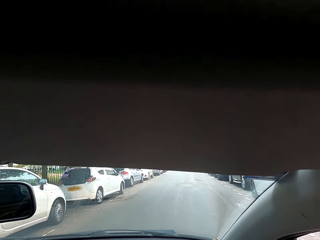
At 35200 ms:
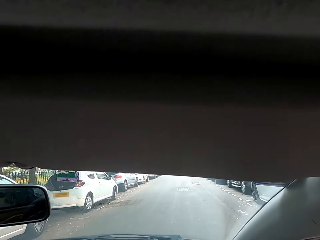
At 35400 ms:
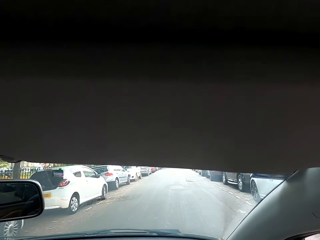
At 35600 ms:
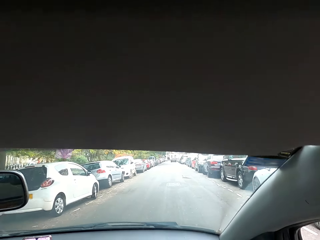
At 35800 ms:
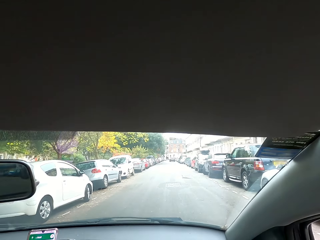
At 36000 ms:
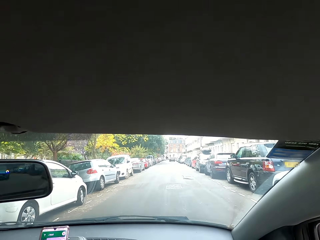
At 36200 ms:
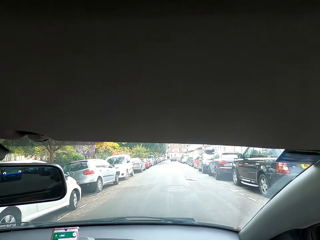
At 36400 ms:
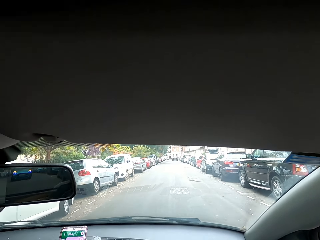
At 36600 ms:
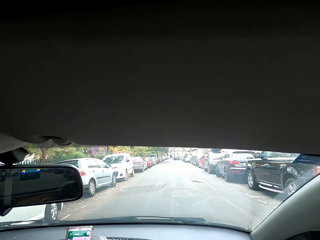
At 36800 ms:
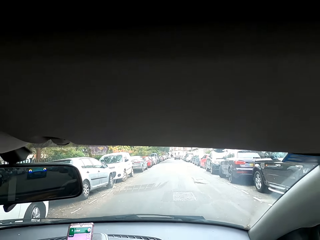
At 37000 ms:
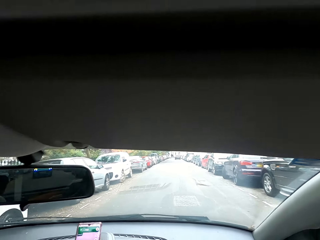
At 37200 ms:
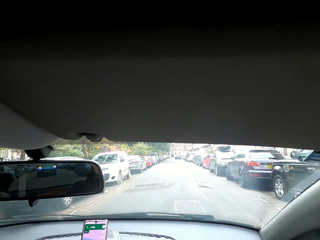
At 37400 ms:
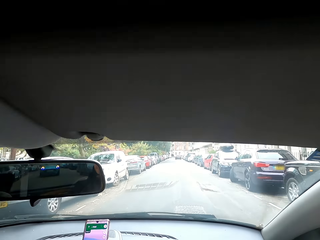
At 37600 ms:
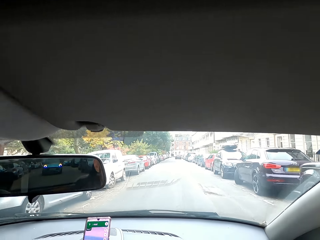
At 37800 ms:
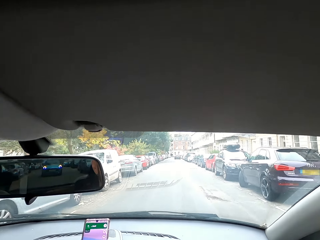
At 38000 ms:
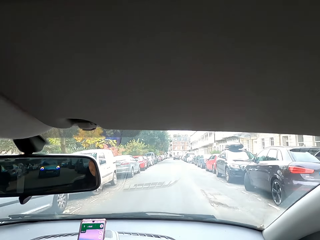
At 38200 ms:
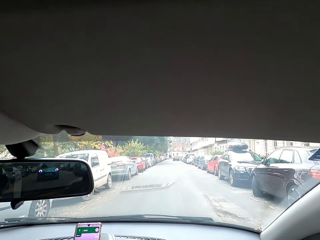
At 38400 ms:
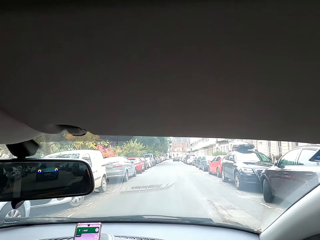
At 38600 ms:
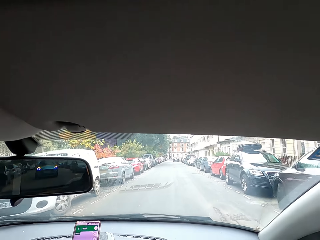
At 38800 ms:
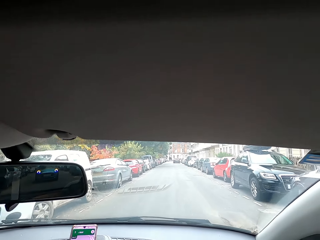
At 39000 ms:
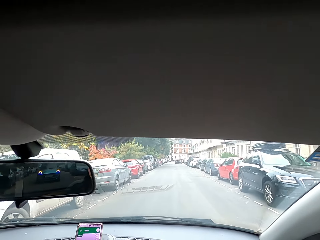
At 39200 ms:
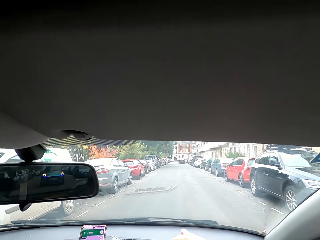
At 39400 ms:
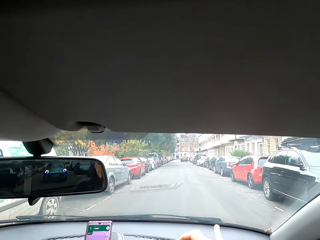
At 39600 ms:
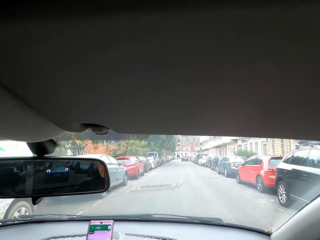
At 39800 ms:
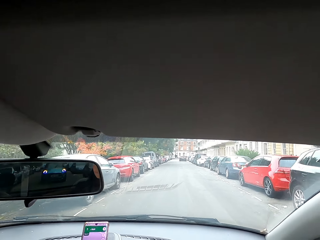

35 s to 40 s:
The camera wearer drives a car on the road.

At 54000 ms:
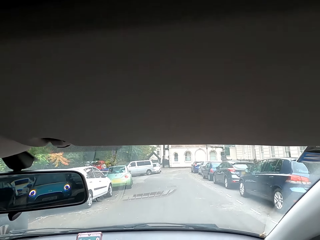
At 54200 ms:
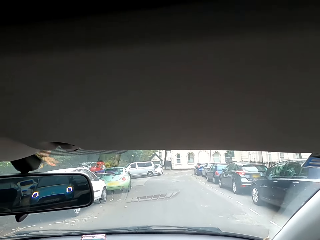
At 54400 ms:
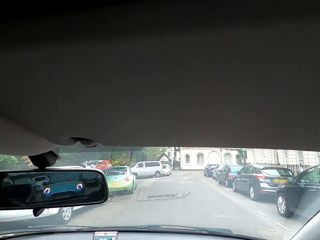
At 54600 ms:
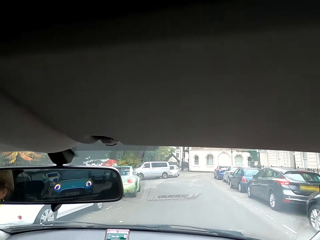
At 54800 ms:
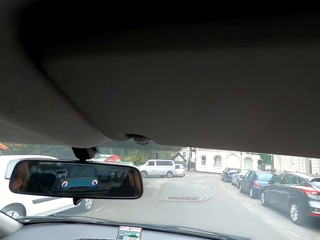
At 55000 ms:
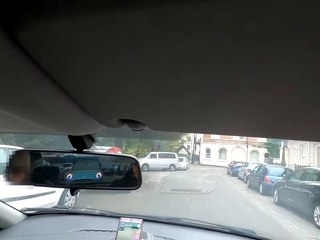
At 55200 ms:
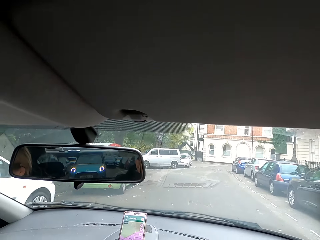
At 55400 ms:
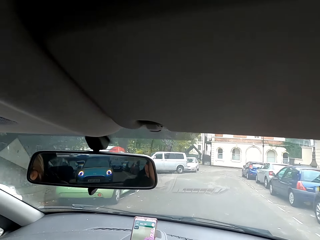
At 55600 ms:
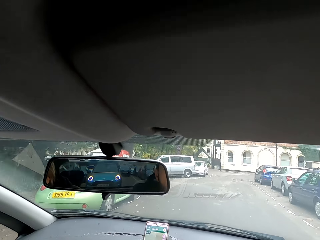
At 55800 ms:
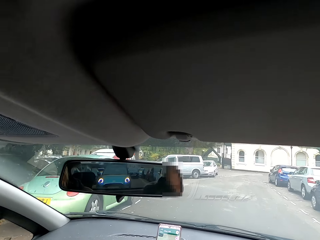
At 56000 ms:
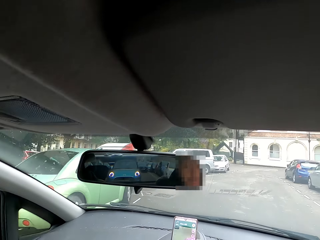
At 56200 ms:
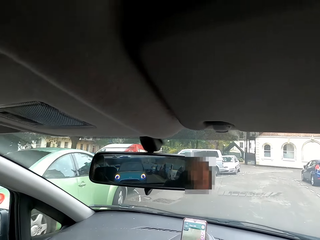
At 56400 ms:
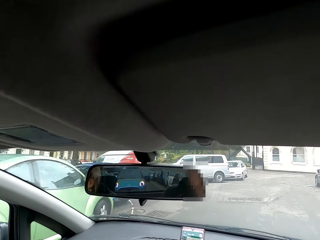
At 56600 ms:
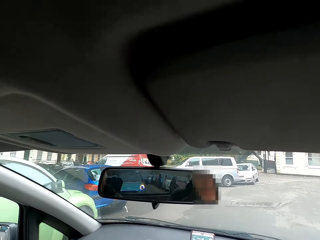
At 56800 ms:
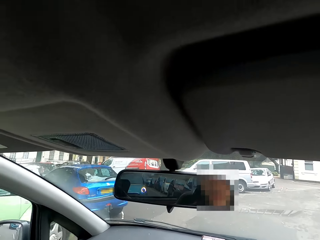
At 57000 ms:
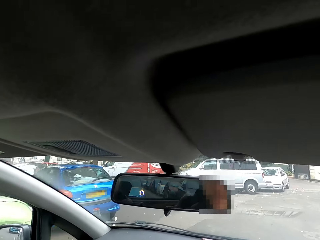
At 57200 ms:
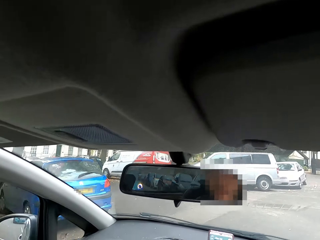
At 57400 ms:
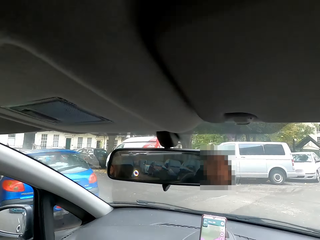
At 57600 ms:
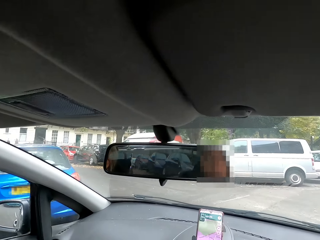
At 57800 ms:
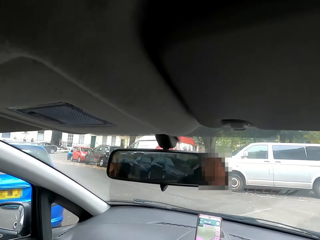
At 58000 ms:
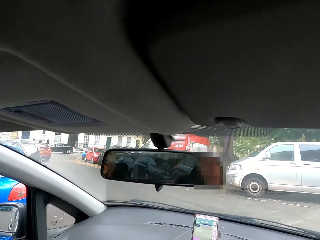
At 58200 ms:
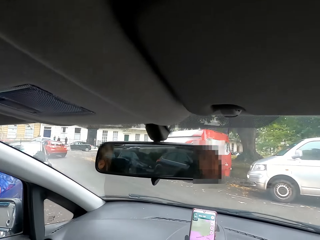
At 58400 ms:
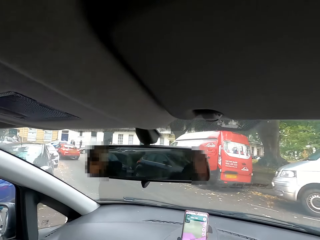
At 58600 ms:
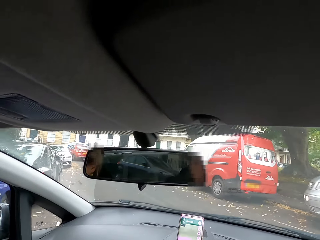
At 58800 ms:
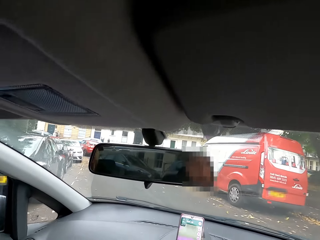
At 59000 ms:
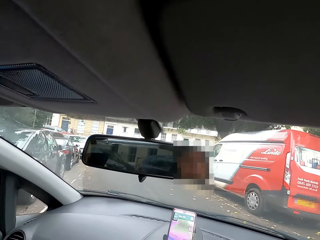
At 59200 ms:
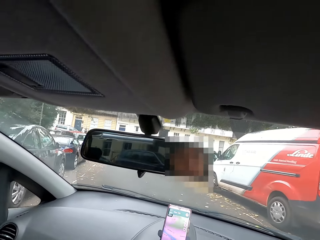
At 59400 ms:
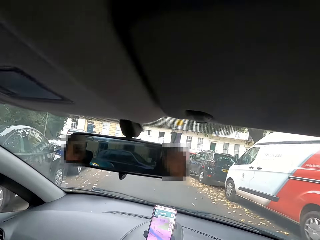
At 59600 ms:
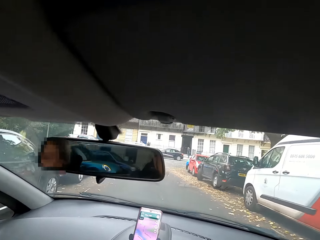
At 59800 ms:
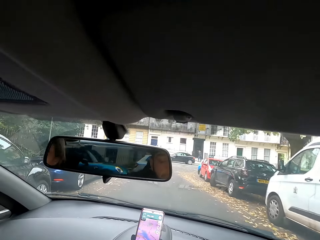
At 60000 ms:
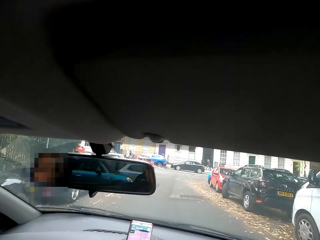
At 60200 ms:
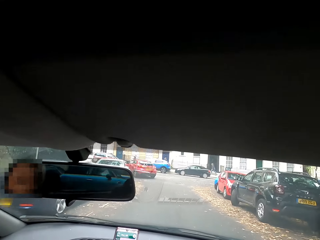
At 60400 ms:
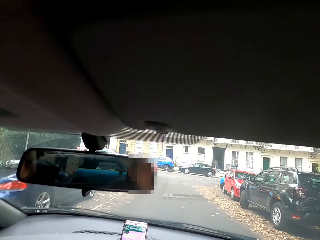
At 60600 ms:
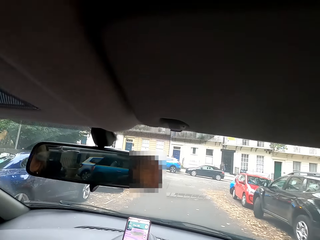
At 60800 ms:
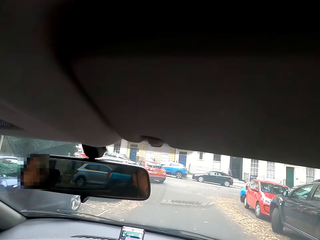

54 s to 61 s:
A lady and the camera wearer drive in a car.

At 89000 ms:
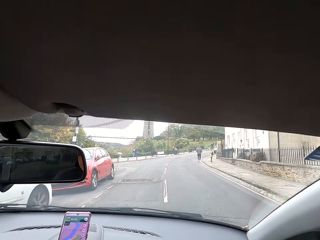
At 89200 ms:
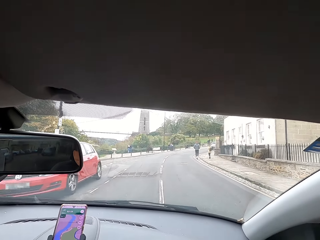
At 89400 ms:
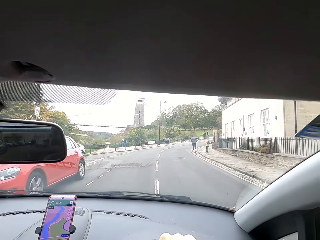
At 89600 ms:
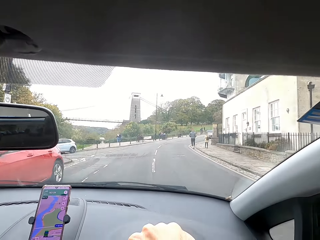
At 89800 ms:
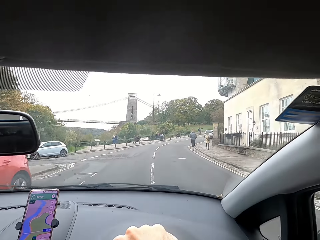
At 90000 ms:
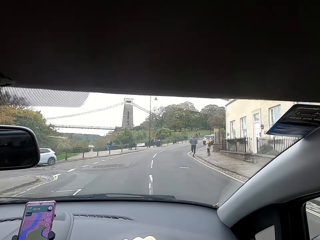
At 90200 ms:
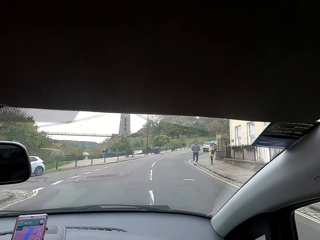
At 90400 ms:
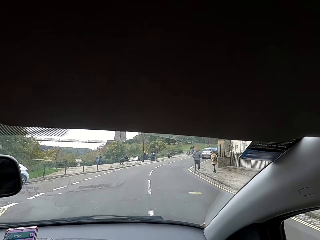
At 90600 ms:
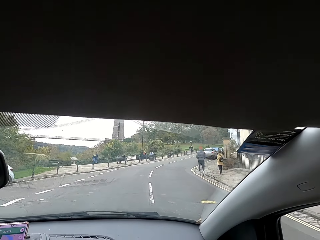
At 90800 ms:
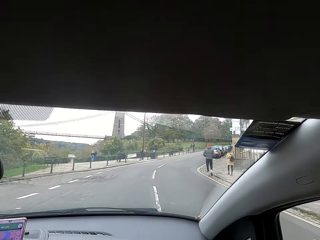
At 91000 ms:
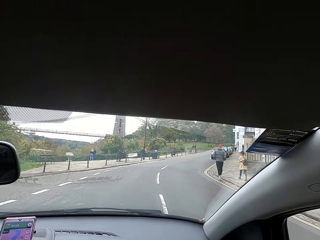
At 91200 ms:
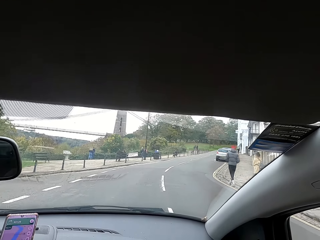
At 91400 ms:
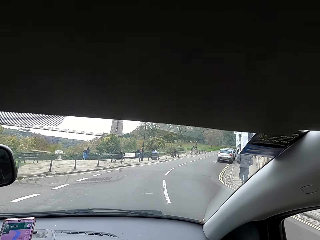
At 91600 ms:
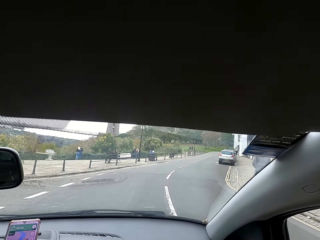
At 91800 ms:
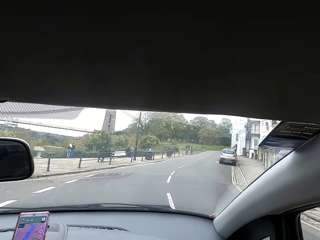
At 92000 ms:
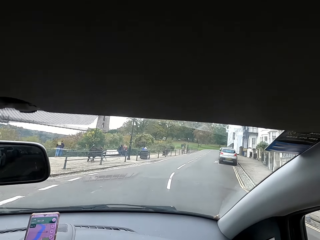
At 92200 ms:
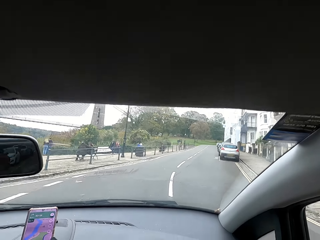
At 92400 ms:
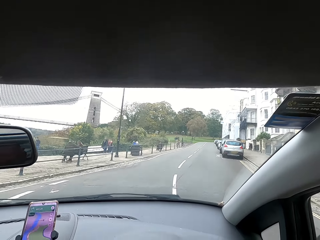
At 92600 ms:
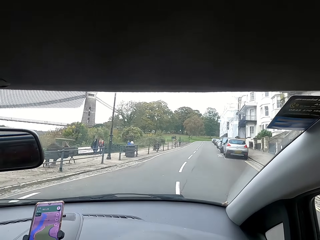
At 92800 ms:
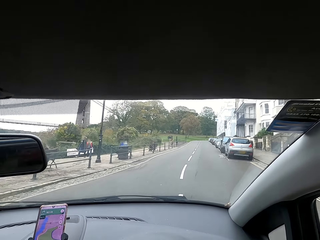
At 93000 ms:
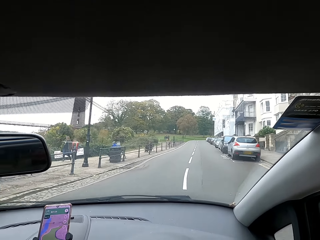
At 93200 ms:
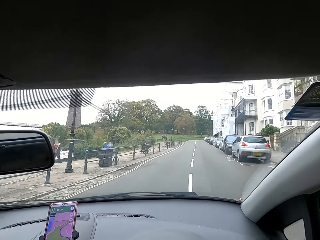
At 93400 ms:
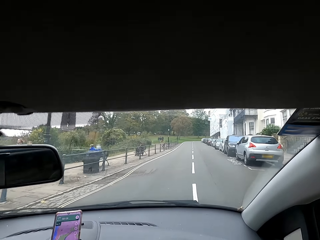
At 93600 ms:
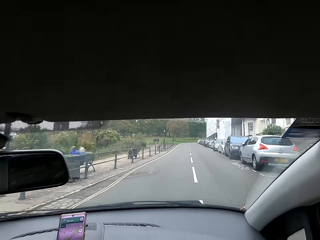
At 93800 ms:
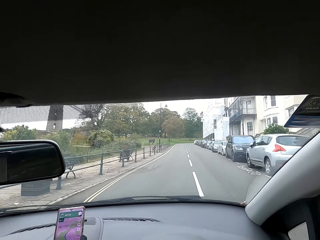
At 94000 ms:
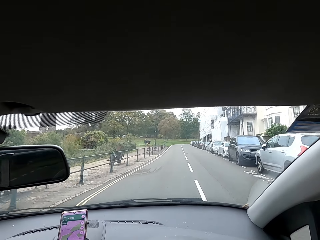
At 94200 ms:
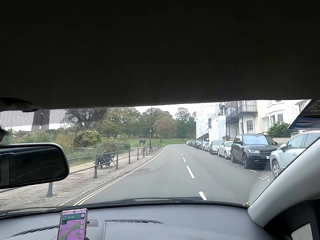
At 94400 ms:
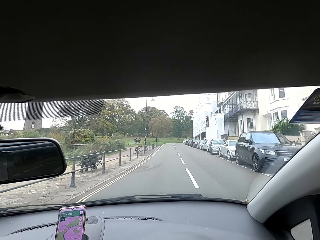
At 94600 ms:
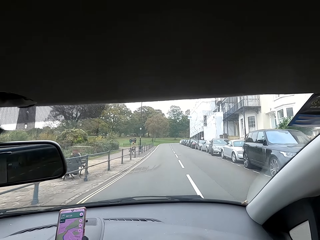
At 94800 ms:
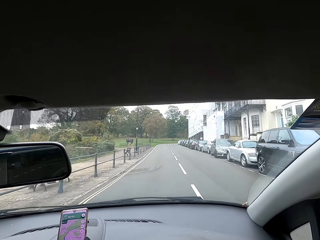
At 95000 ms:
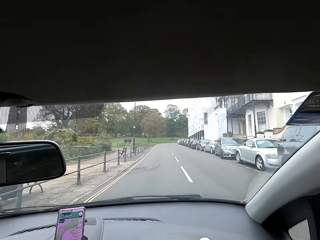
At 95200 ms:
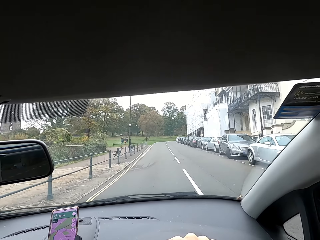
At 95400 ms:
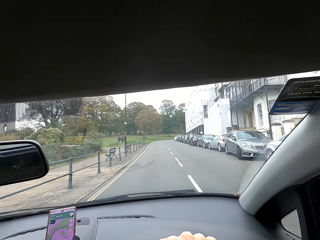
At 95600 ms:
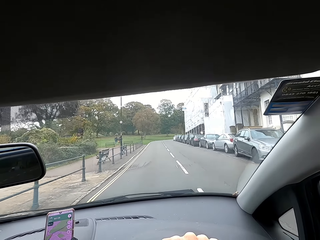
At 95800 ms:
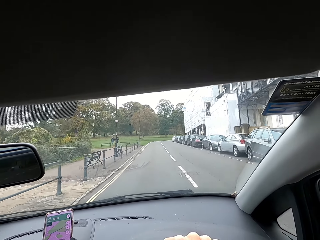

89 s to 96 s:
The camera wearer moves the steering wheel.

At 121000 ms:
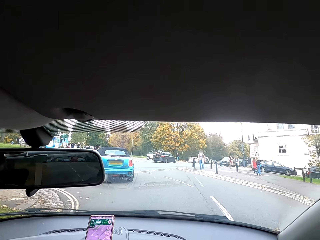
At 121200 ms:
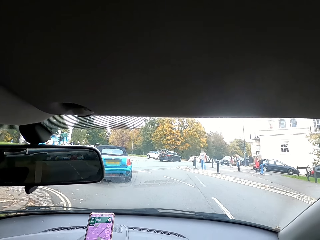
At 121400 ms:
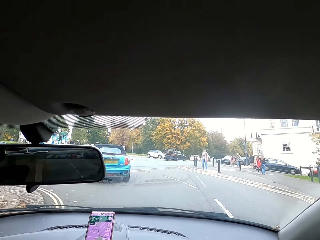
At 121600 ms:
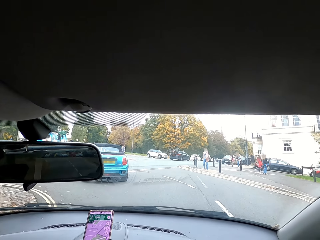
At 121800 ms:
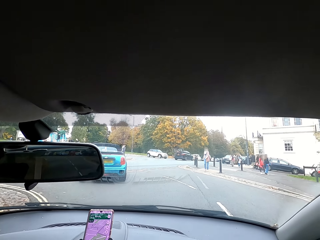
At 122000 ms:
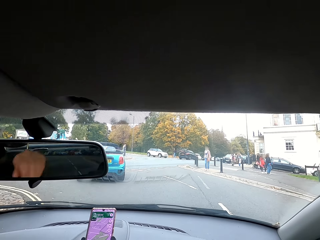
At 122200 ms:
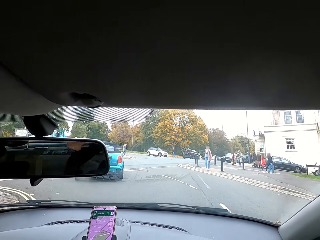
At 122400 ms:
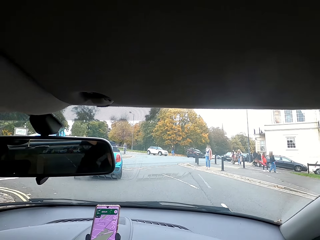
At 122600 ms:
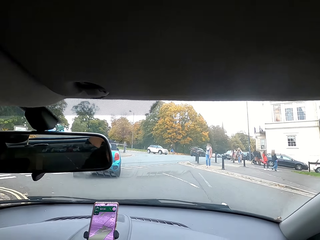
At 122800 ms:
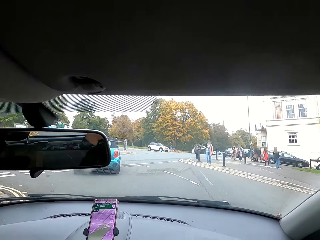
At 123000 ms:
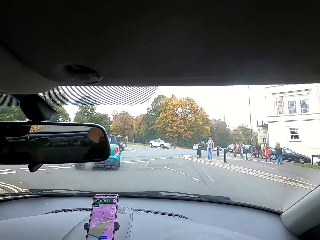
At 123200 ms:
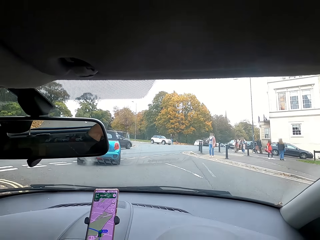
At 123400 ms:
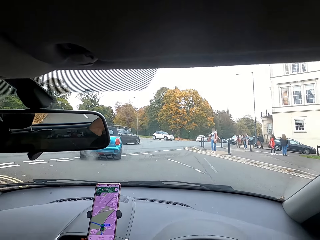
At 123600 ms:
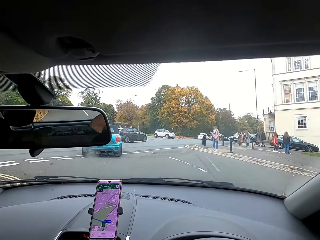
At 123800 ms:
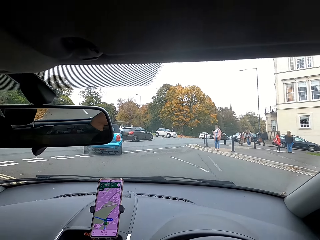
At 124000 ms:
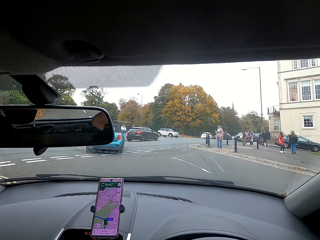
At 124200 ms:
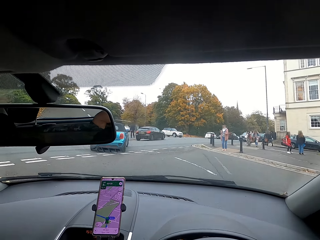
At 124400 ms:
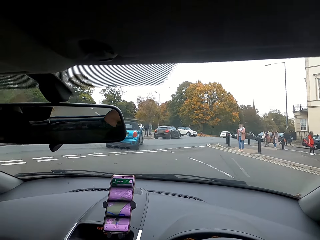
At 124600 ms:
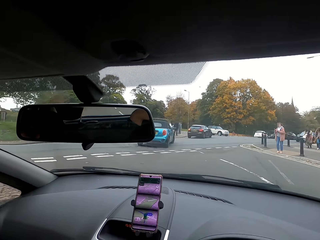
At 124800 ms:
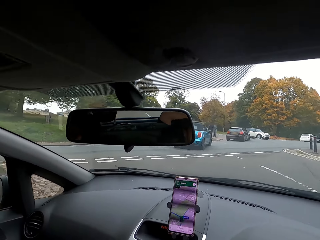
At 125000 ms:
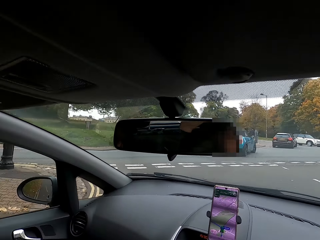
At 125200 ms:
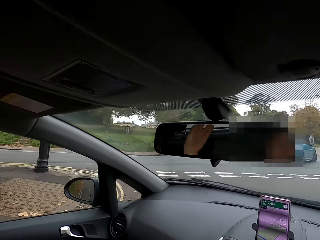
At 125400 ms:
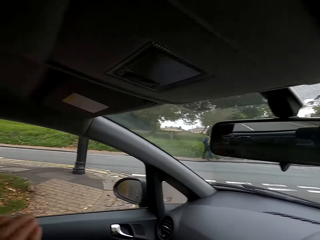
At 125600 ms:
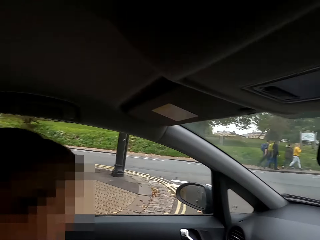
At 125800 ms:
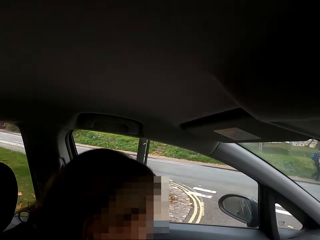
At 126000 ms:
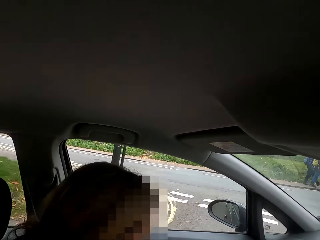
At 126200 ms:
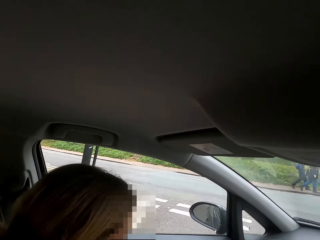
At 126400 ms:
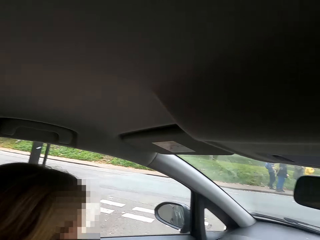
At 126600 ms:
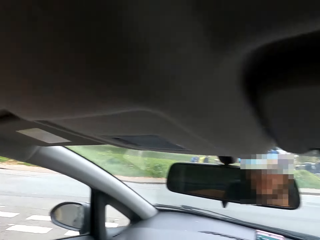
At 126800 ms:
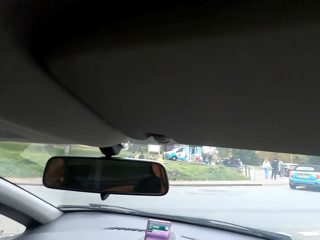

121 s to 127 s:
The camera wearer moves his hand in the car. A lady sits in the car.
